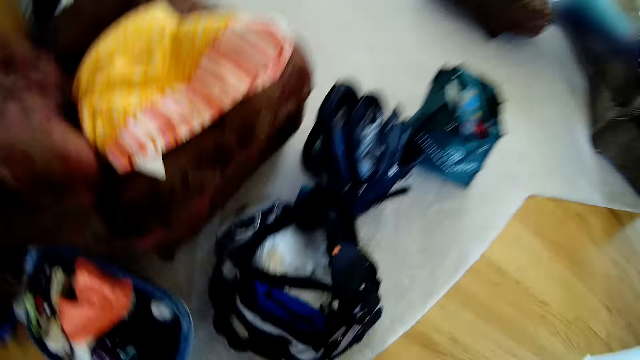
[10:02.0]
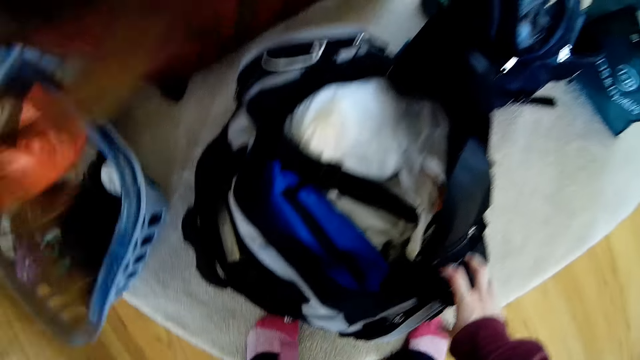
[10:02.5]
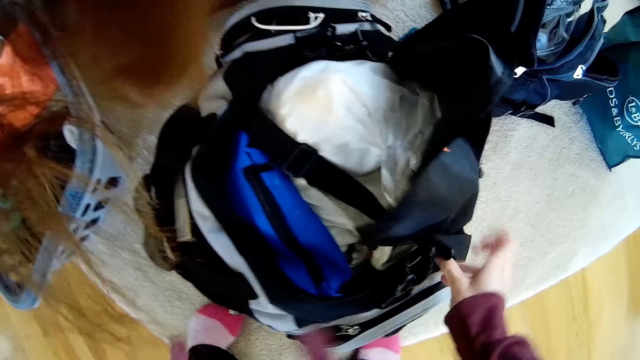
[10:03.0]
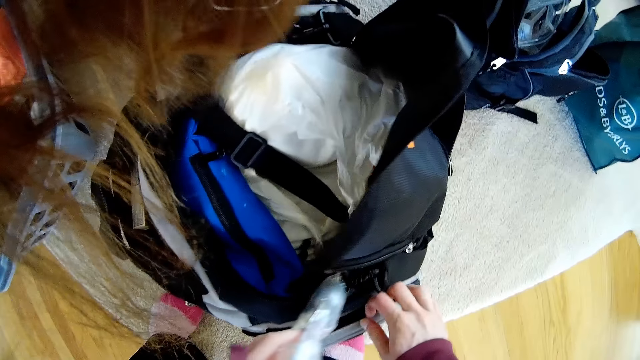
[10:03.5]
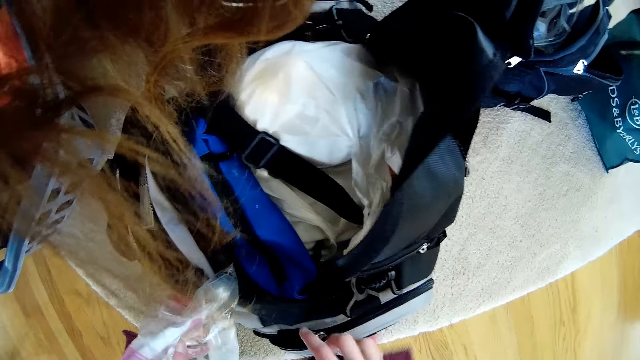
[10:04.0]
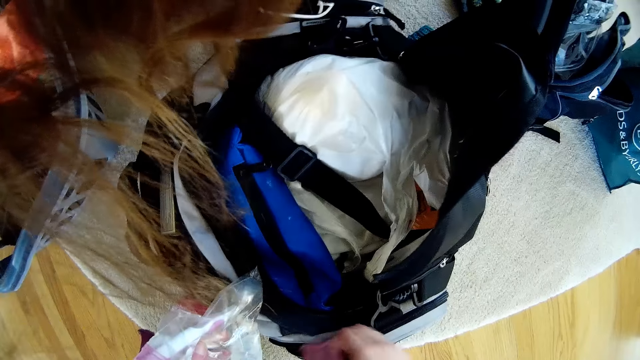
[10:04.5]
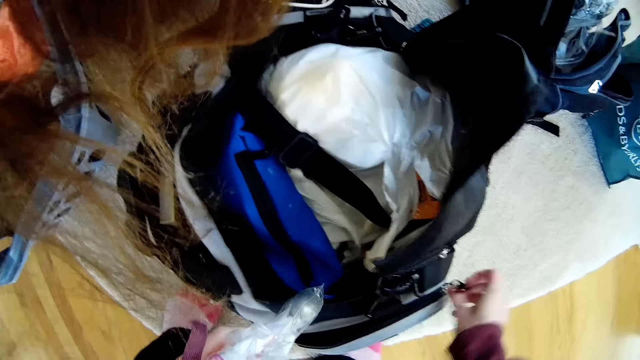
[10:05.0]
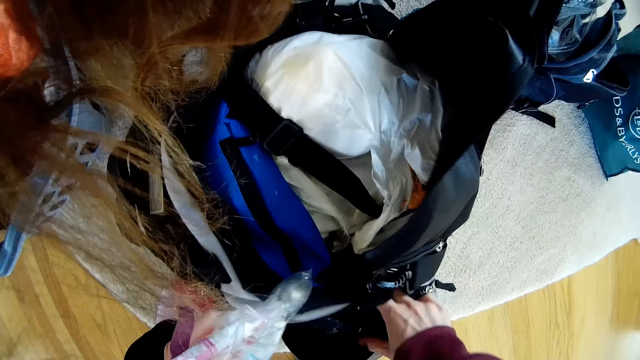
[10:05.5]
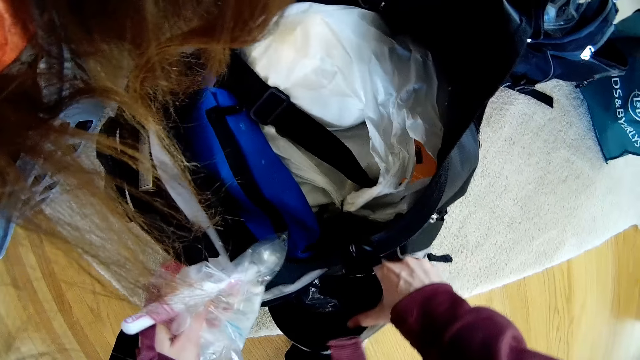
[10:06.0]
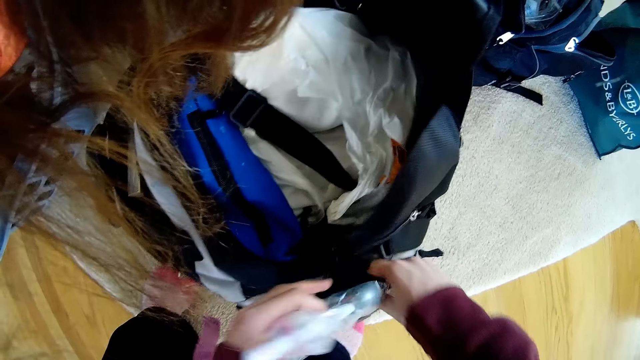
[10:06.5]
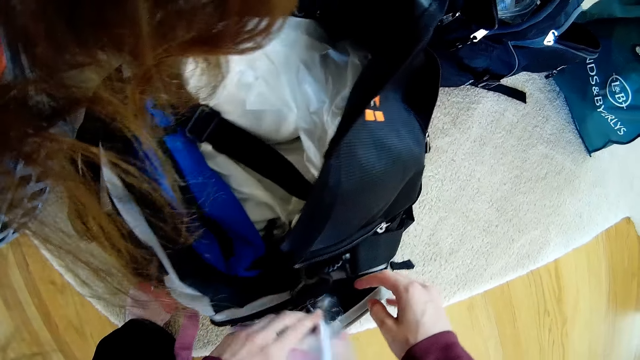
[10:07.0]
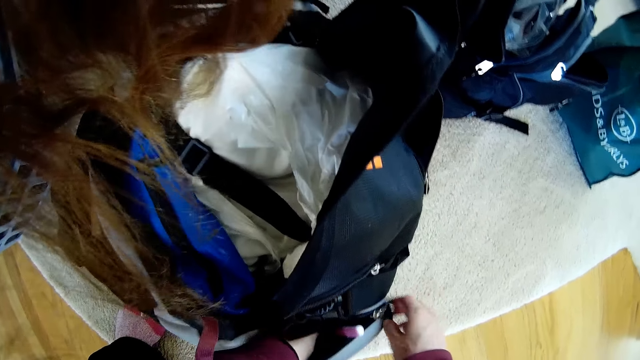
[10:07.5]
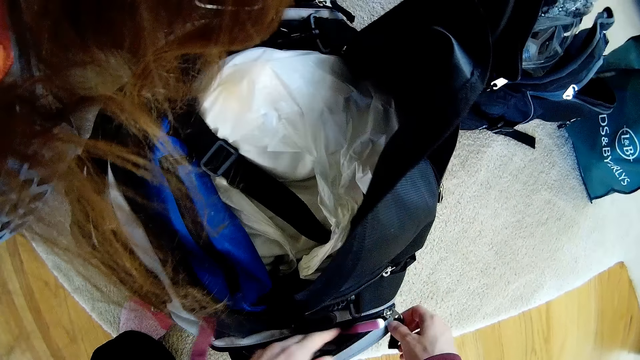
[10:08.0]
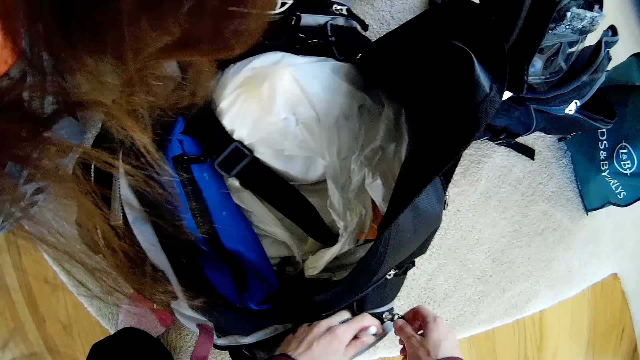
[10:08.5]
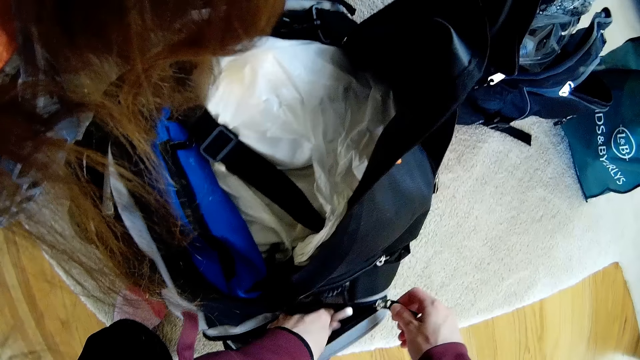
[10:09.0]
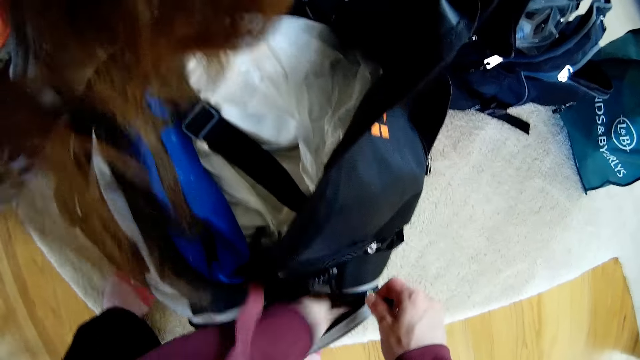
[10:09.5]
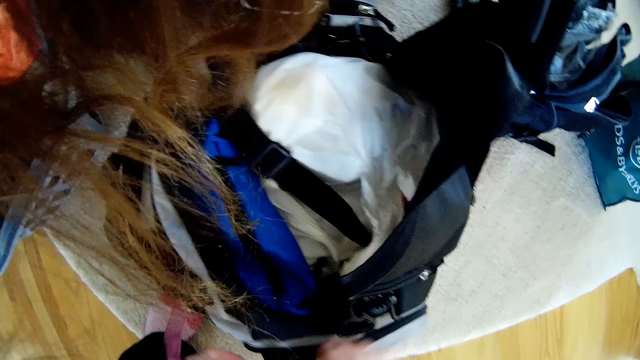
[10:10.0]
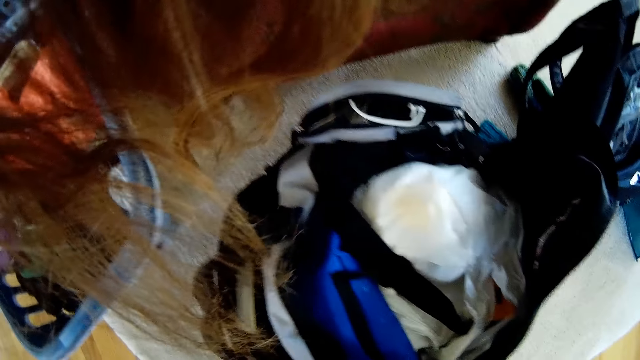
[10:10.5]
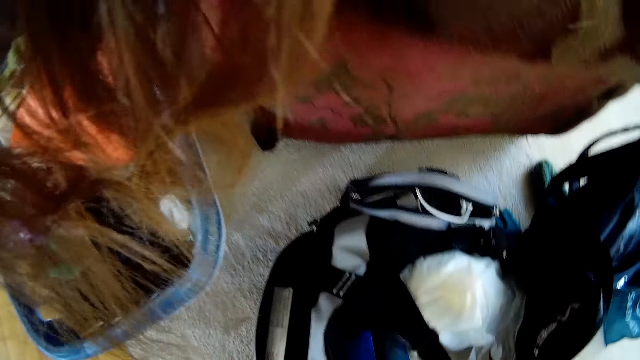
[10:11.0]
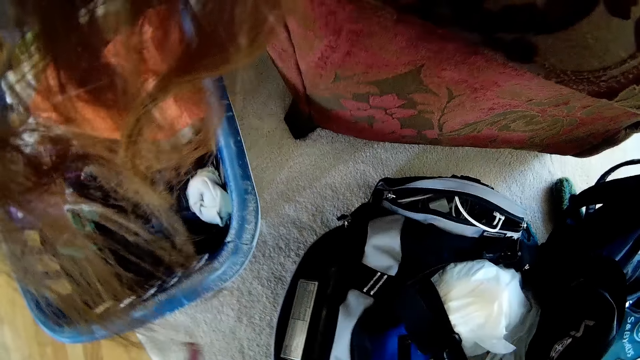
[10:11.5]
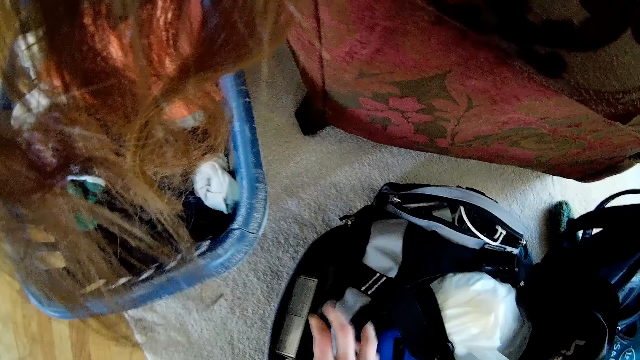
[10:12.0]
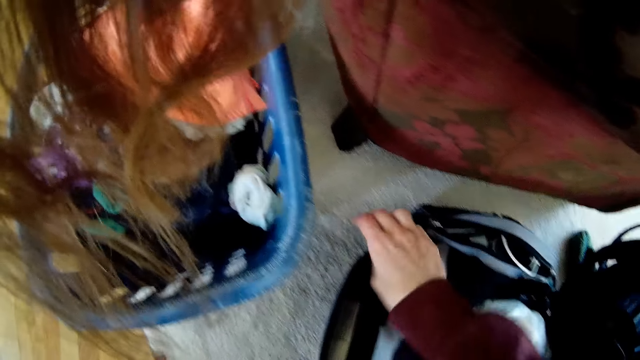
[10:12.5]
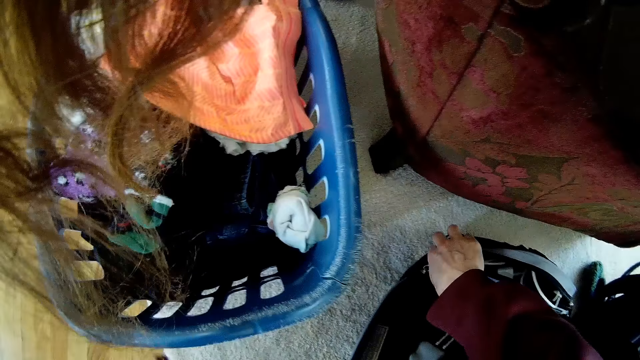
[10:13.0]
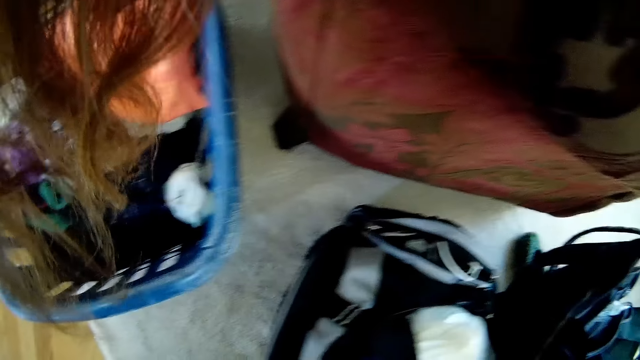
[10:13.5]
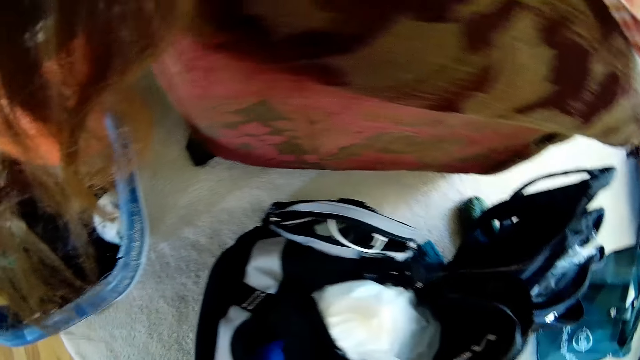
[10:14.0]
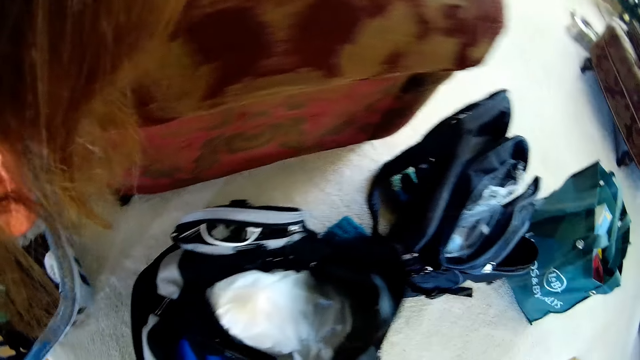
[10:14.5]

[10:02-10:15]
The camera wearer holds a bag with her right hand. She unzips the bag pocket with her right hand. She opens up the bag pocket with her right hand. She inserts a polythene bag into the bag pocket with her left hand. She forces a toothbrush into the bag pocket with her left hand. She zips the bag pocket closed with her right hand. She taps on the bag with her left hand. She zips the bag pocket closed with her right hand. She opens another zip of the bag.

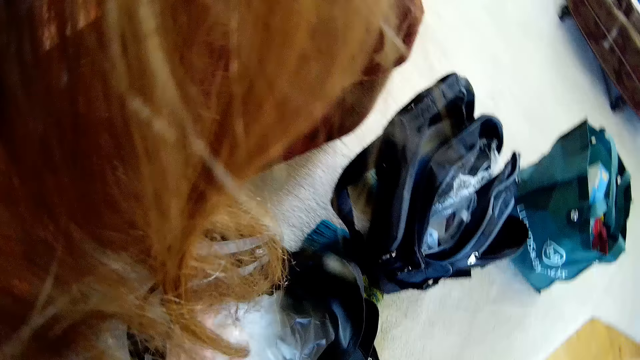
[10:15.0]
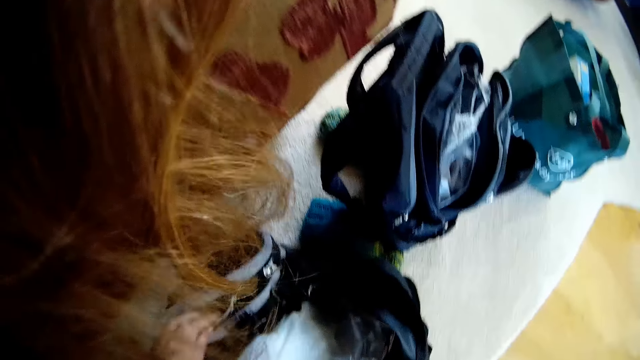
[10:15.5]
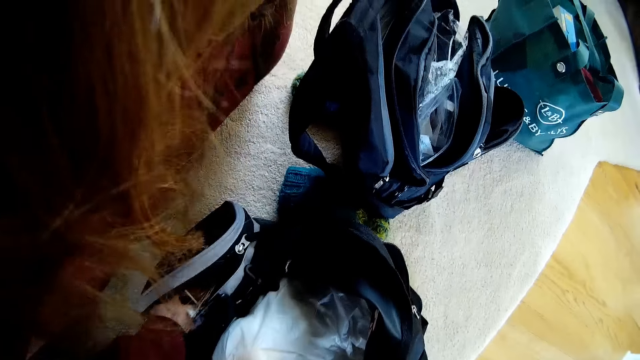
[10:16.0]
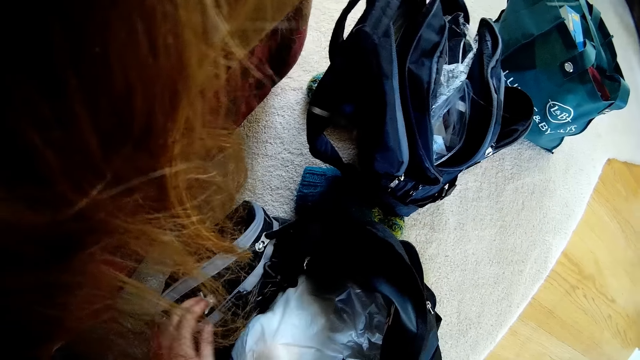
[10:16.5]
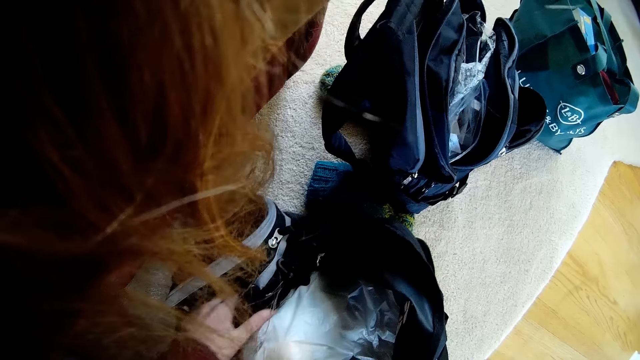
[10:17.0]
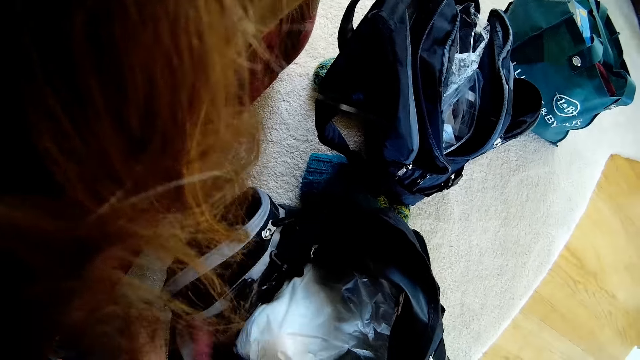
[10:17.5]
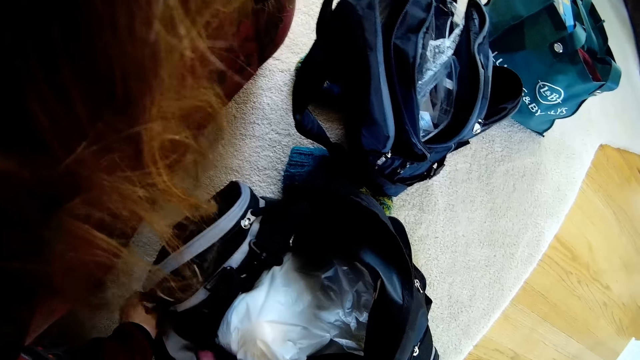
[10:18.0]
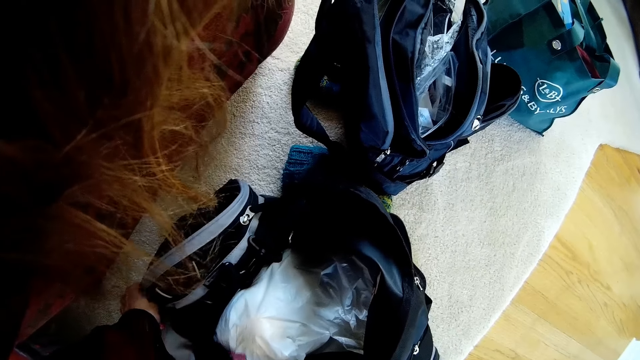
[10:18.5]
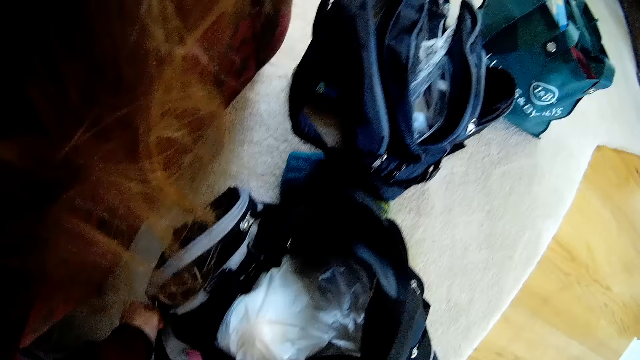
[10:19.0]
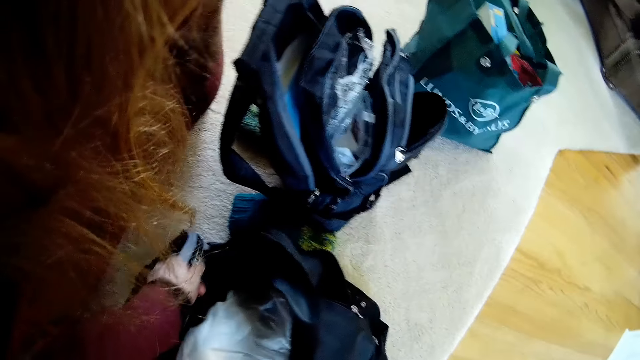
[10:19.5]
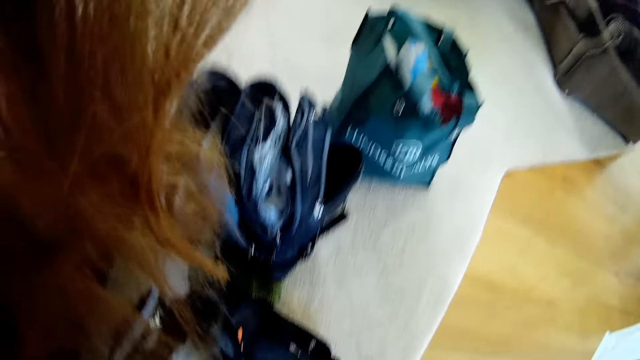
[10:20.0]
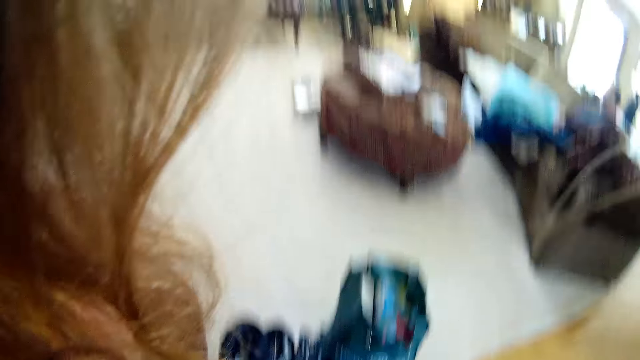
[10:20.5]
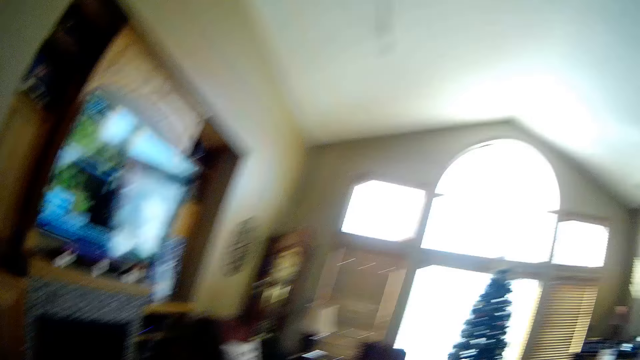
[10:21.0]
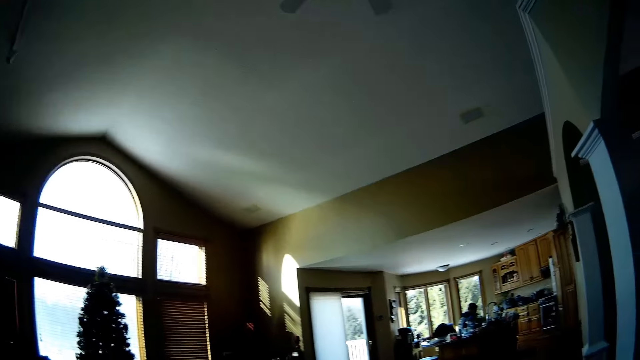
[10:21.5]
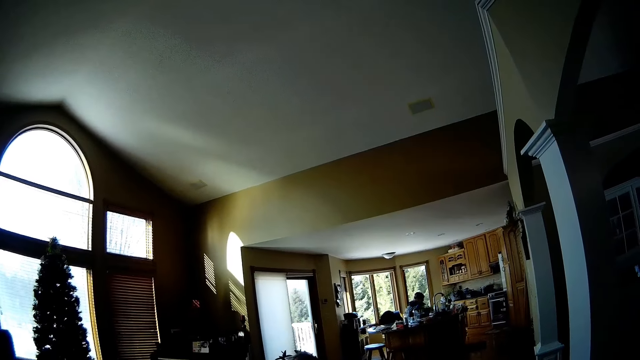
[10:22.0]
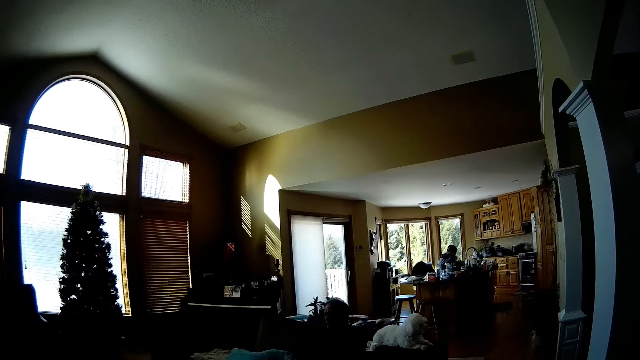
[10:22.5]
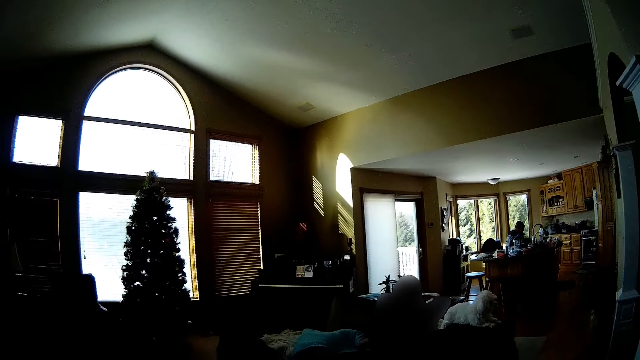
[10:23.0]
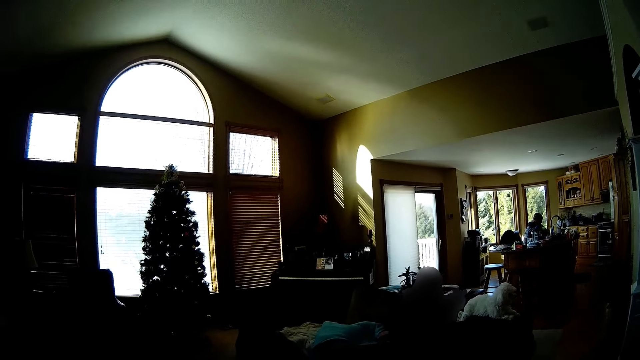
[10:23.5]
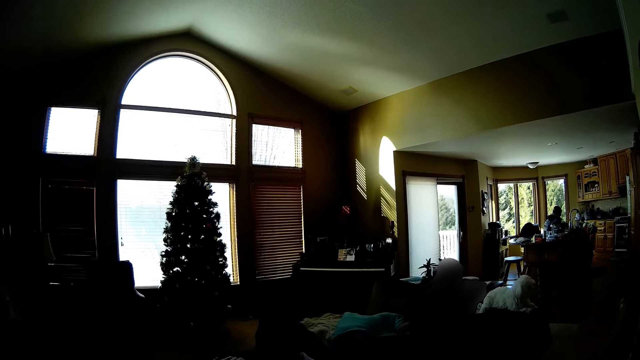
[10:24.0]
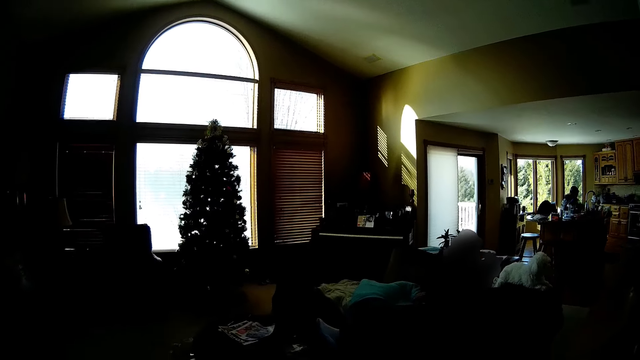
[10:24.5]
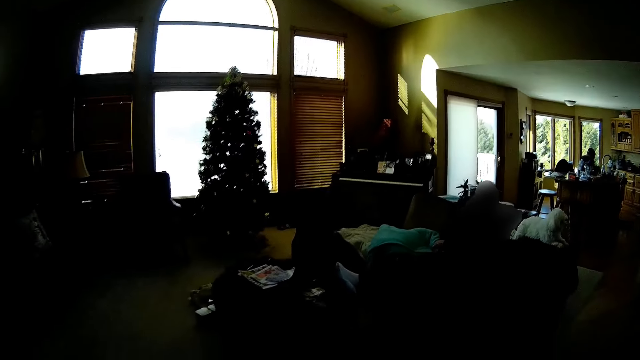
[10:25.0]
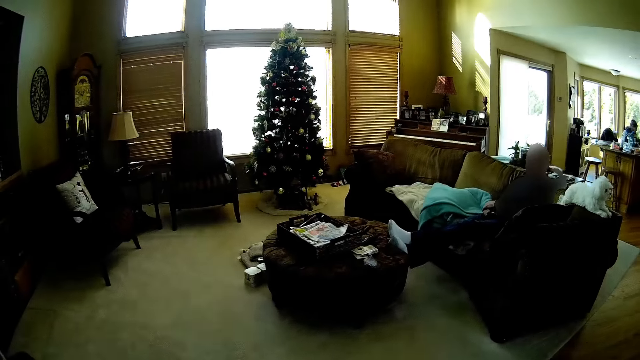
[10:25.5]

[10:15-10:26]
The camera wearer pushes items into the bag pocket with her left hand. She zips the bag pocket closed with her left hand. She looks around the house.
